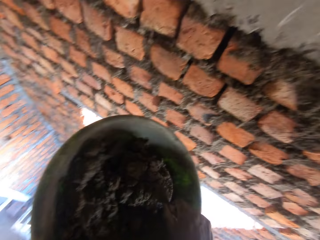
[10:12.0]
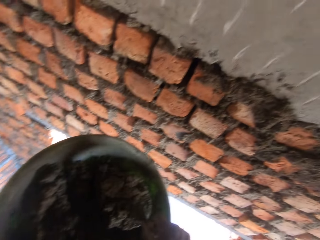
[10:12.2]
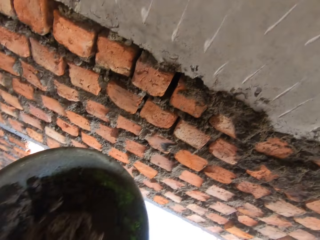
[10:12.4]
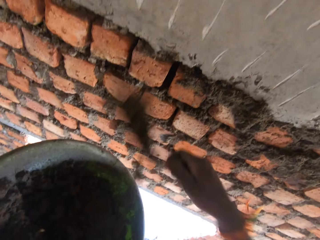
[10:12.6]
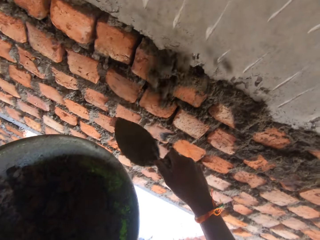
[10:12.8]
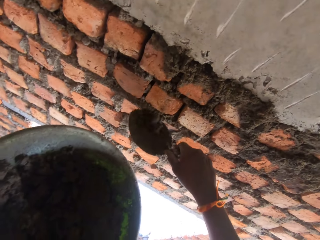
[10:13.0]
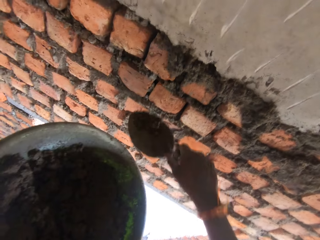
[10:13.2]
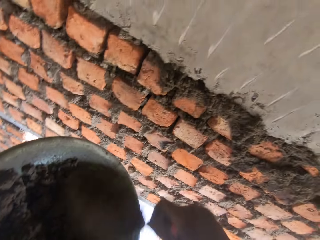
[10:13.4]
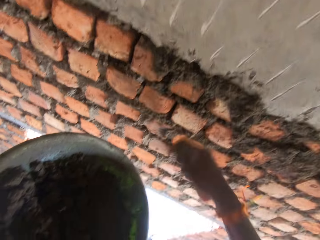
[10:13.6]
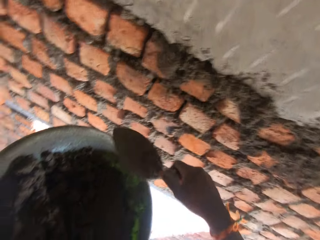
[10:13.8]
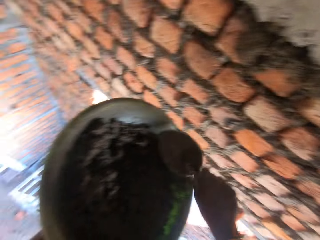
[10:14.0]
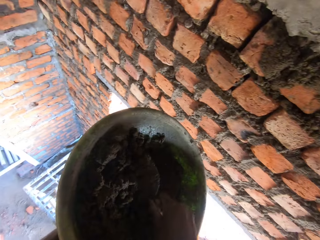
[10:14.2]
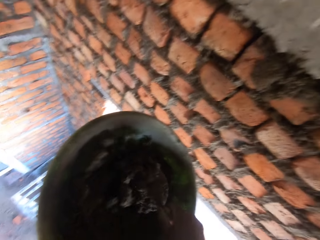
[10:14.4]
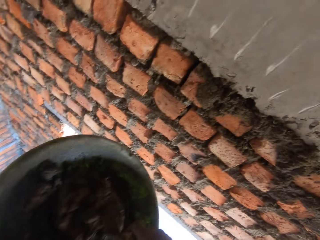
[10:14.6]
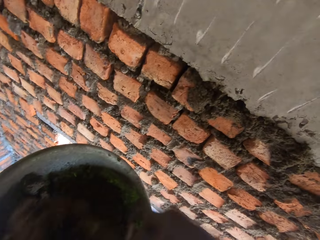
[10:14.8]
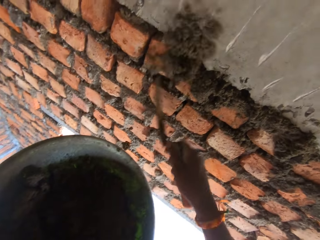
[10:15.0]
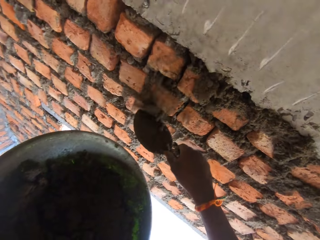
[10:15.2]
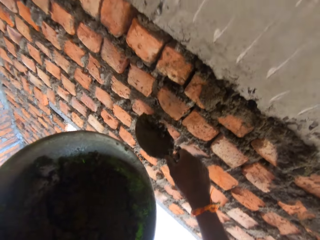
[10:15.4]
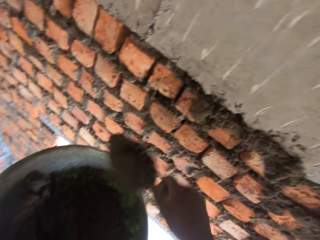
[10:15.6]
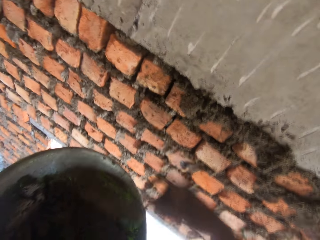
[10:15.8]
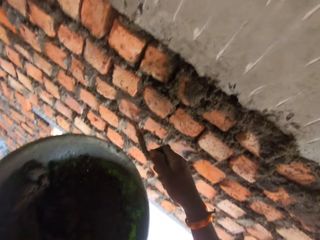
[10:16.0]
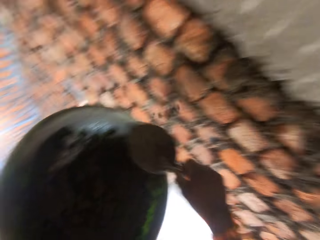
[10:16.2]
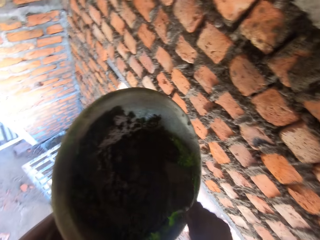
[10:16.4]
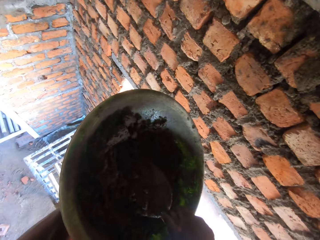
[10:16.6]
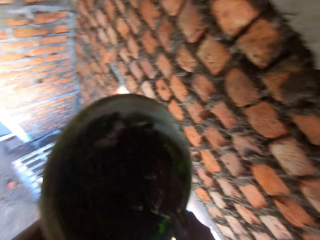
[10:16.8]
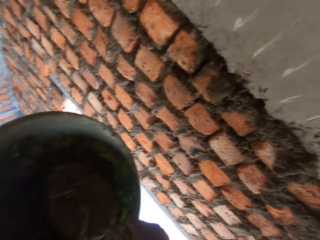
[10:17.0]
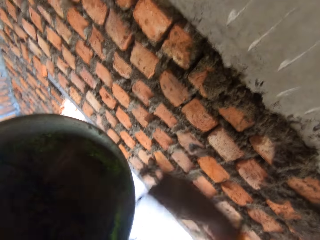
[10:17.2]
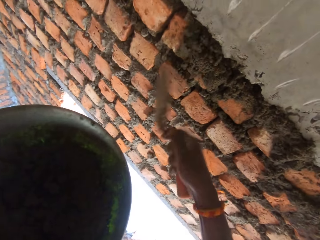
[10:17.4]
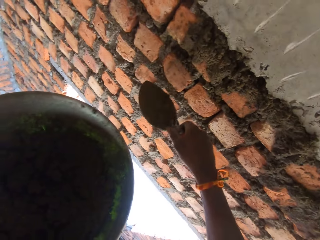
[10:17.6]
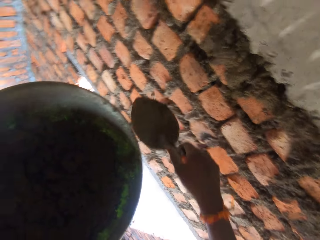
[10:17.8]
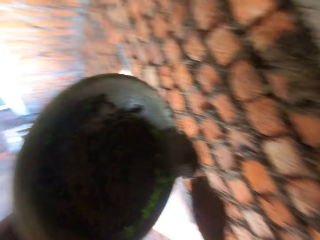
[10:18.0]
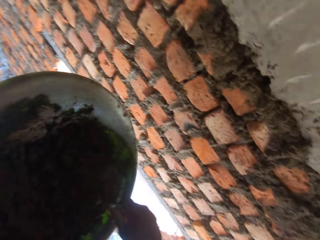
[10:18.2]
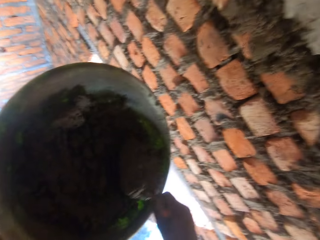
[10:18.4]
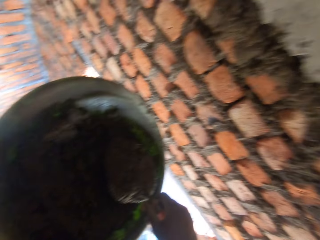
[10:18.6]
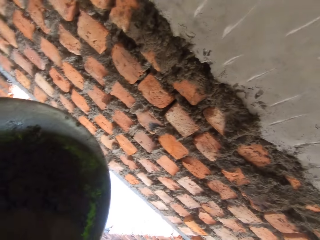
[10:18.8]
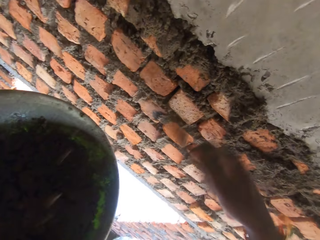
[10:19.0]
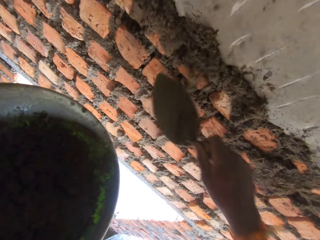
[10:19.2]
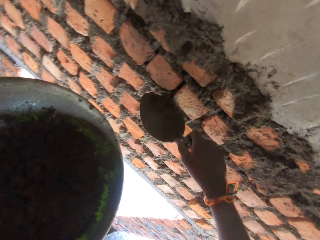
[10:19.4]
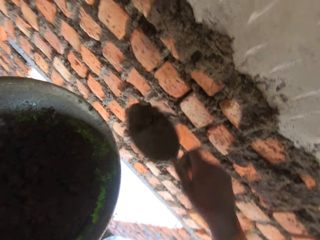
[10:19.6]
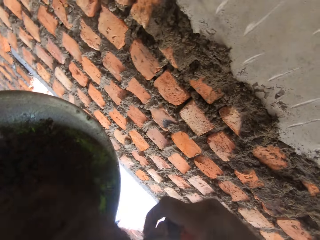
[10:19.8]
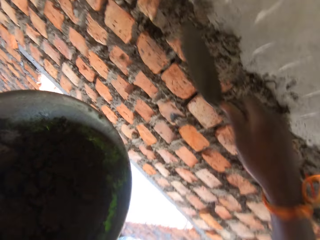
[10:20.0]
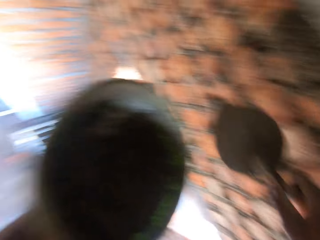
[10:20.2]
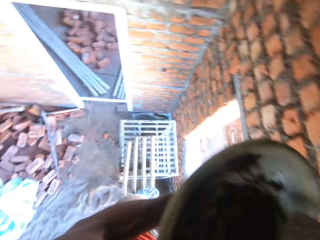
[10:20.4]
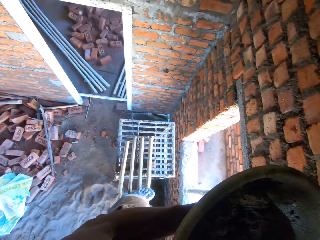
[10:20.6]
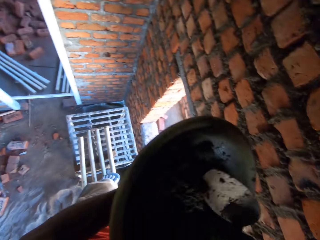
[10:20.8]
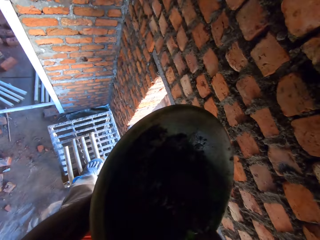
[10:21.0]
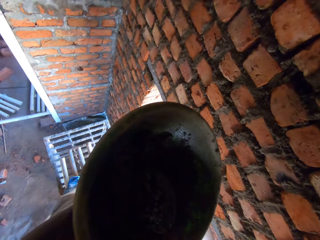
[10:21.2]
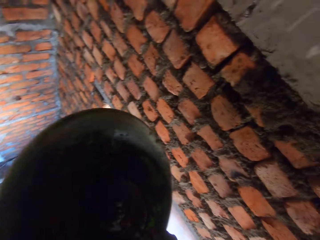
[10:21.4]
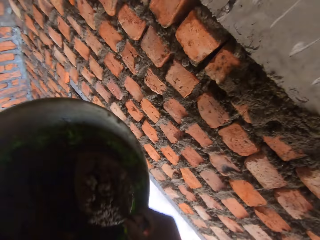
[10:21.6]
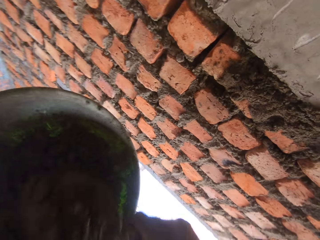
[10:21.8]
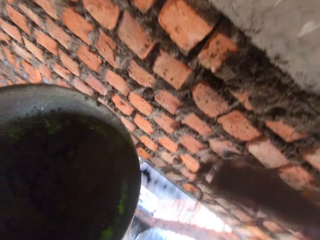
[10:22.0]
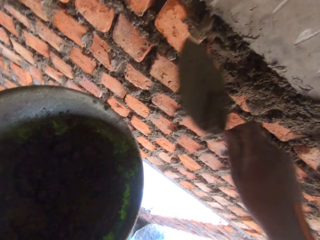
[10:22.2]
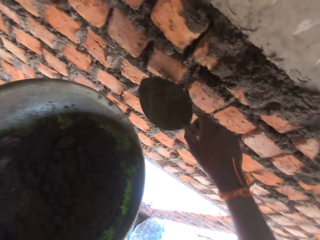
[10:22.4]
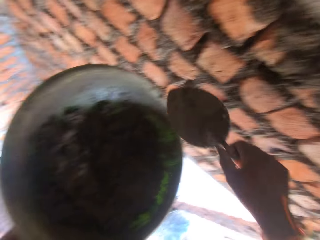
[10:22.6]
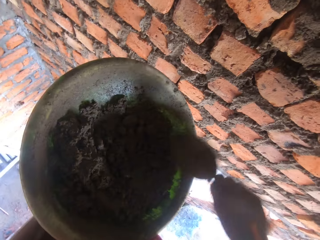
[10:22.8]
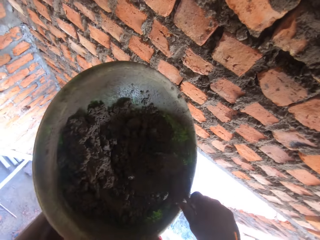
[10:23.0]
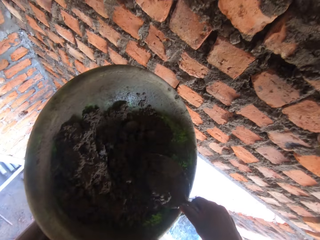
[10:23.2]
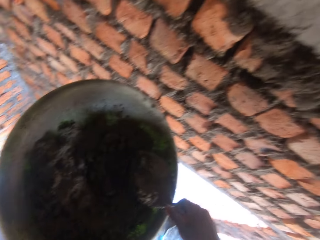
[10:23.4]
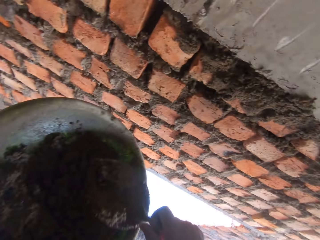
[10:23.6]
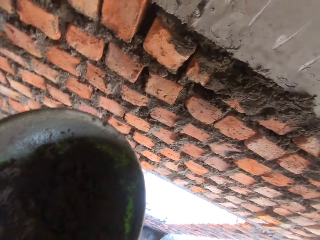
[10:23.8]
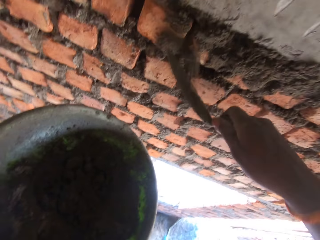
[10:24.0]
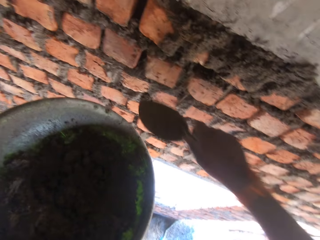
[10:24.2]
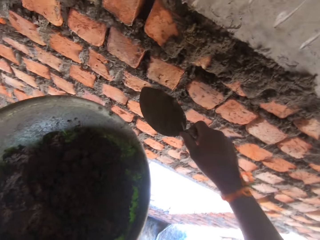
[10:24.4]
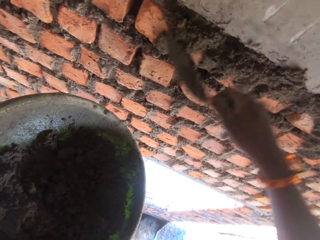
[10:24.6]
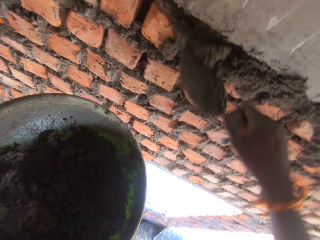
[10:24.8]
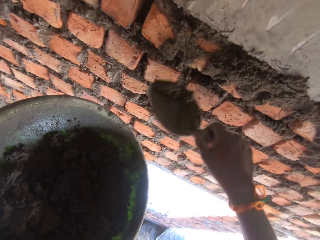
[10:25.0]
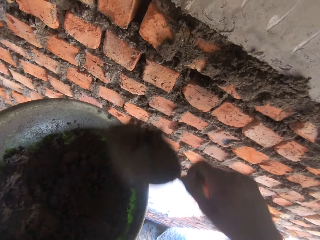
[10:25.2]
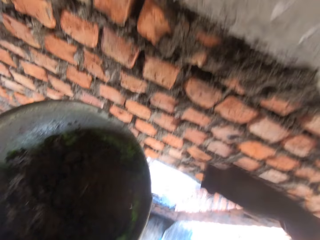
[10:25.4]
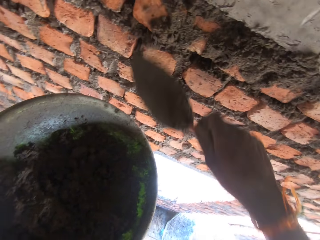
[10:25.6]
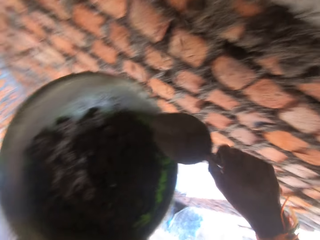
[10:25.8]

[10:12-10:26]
The camera wearer scoops mortar from the hand pan on the bamboo sticks with the trowel in his right hand. He plasters mortar on the wall with the trowel in his right hand. He scoops mortar from the hand pan on the bamboo sticks with the trowel in his right hand. He plasters mortar on the wall with the trowel in his right hand. He scoops mortar from the hand pan on the bamboo sticks with the trowel in his right hand. He plasters mortar on the wall with the trowel in his right hand. He scoops mortar from the hand pan on the bamboo sticks with the trowel in his right hand. He plasters mortar on the wall with the trowel in his right hand. He scoops mortar from the hand pan on the bamboo sticks with the trowel in his right hand. He plasters mortar on the wall with the trowel in his right hand. He scoops mortar from the hand pan on the bamboo sticks with the trowel in his right hand. He plasters mortar on the wall with the trowel in his right hand. He scrapes mortar on the wall with the trowel in his right hand. He plasters mortar on the wall with the trowel in his right hand.

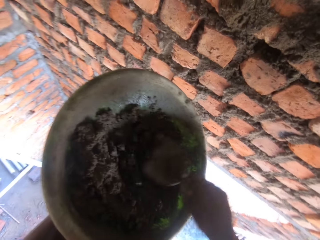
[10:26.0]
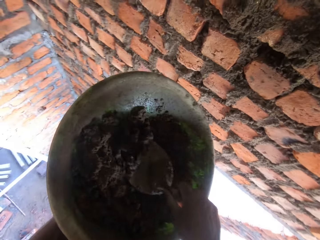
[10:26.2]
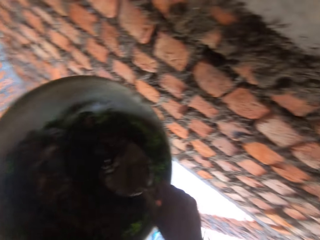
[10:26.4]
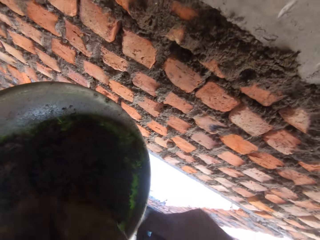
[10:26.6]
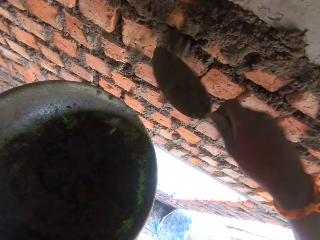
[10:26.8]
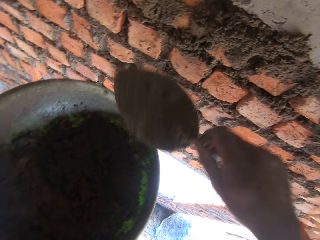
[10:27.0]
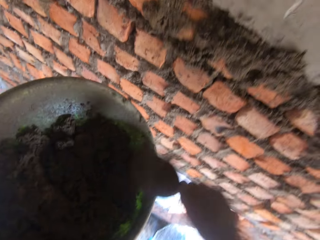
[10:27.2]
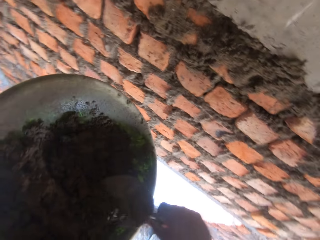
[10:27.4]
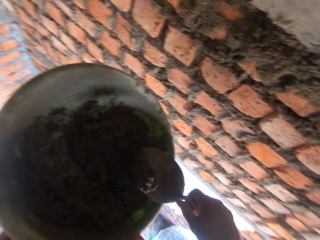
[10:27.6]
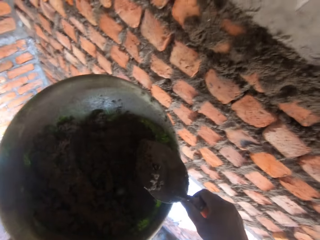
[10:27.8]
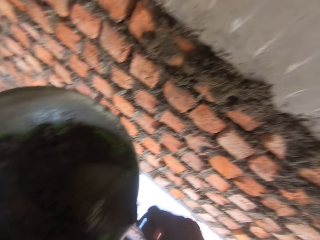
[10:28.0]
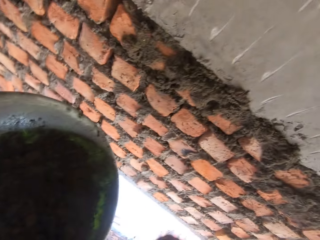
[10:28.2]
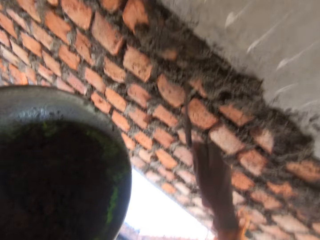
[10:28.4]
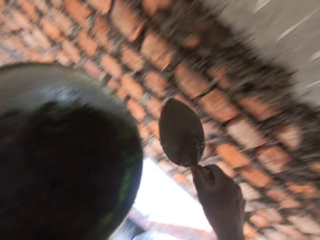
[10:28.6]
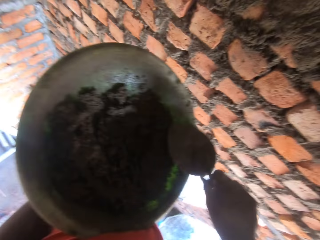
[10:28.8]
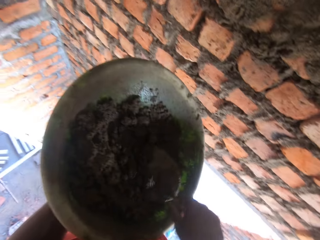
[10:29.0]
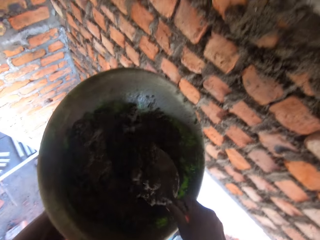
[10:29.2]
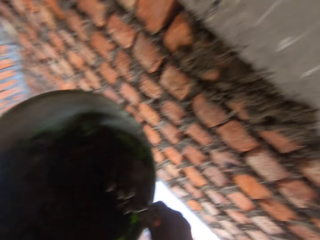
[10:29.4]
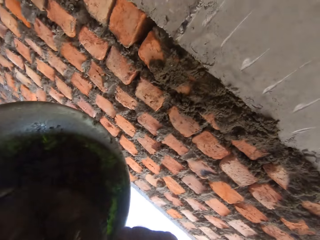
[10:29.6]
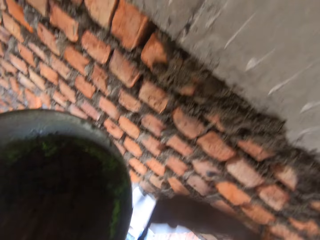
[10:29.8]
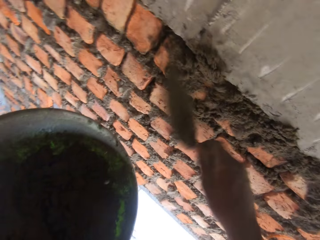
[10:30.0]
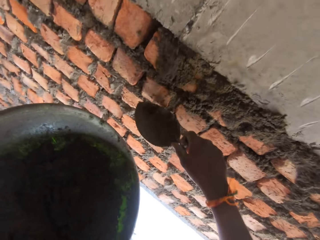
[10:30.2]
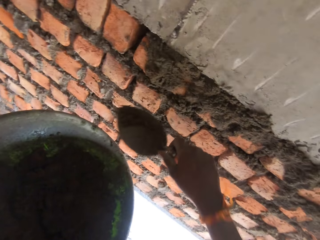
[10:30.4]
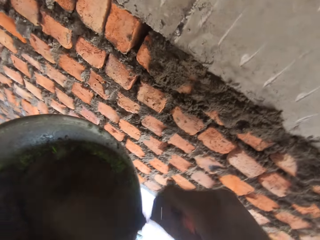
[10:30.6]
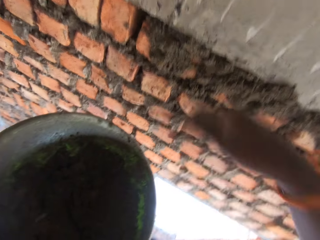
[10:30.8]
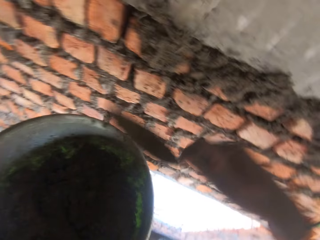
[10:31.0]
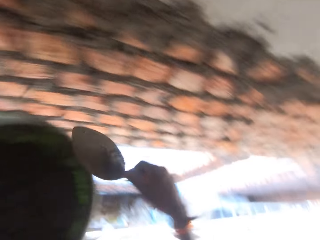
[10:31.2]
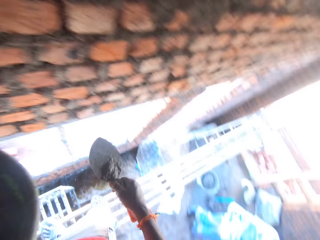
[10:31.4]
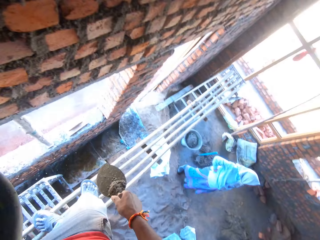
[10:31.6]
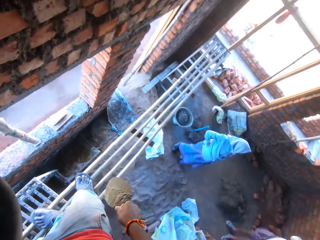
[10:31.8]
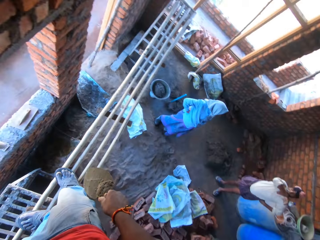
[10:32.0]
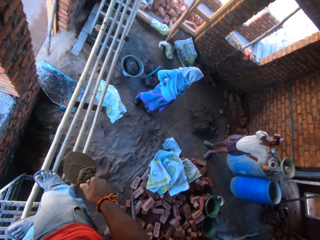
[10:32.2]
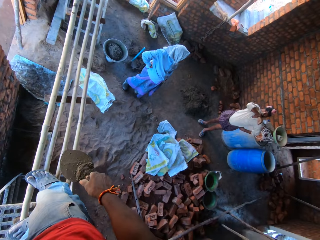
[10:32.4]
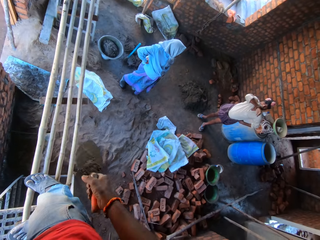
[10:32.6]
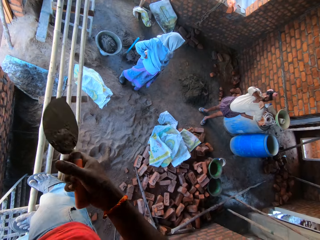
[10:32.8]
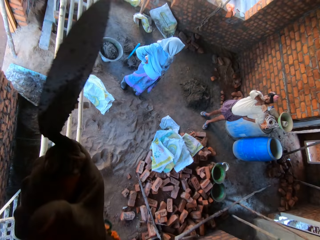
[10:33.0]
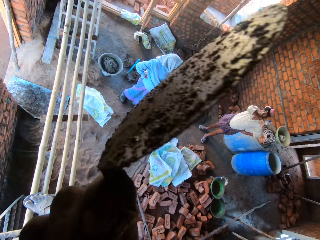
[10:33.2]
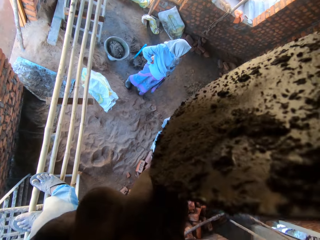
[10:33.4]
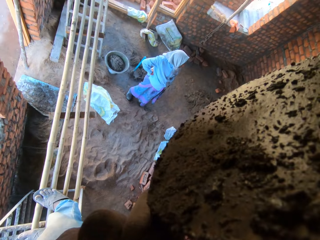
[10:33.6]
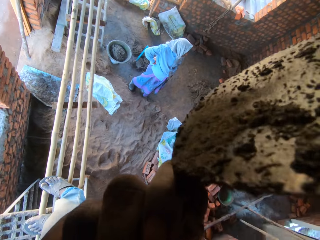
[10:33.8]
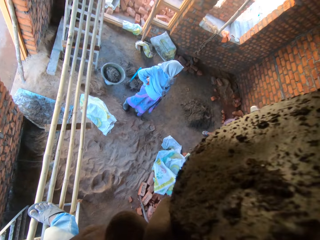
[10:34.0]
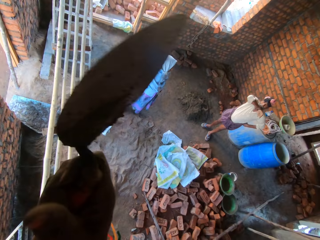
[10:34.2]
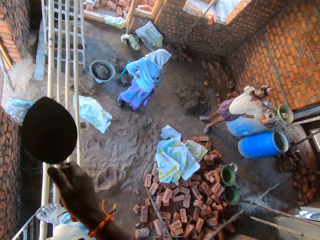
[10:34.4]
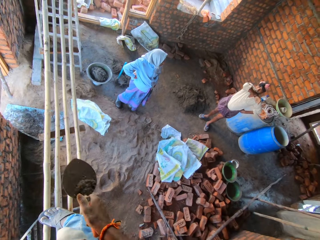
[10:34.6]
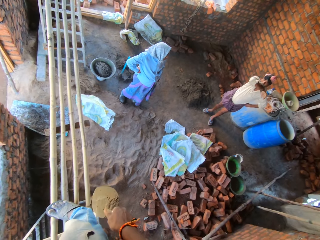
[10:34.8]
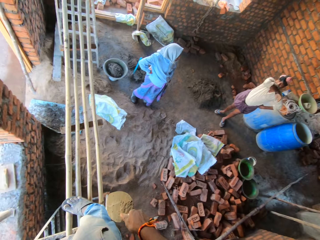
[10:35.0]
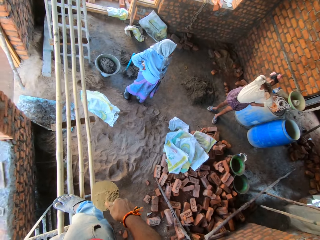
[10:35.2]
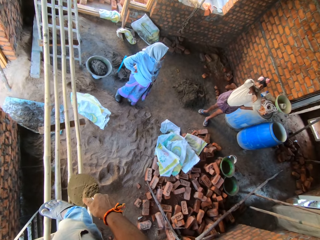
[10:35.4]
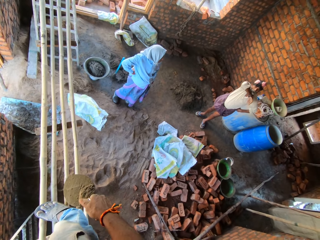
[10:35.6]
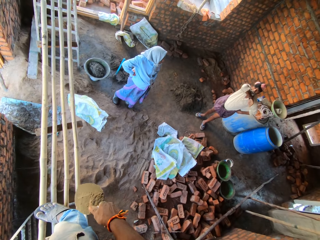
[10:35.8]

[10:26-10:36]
The camera wearer scoops mortar from the hand pan on the bamboo sticks with the trowel in his right hand. He plasters mortar on the wall with the trowel in his right hand. He scoops mortar from the hand pan on the bamboo sticks with the trowel in his right hand. He plasters mortar on the wall with the trowel in his right hand. He scoops mortar from the hand pan on the bamboo sticks with the trowel in his right hand. He plasters mortar on the wall with the trowel in his right hand. A man speaks to the camera wearer. The camera wearer touches his face with his right hand.
